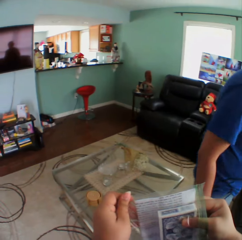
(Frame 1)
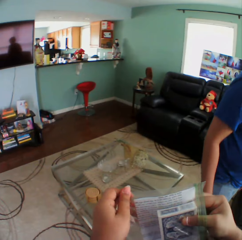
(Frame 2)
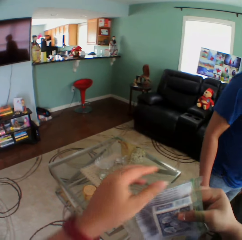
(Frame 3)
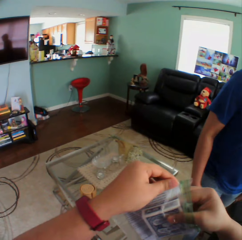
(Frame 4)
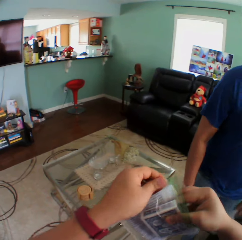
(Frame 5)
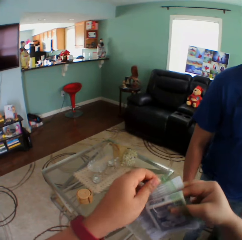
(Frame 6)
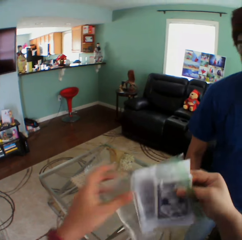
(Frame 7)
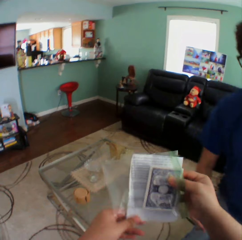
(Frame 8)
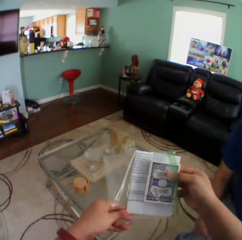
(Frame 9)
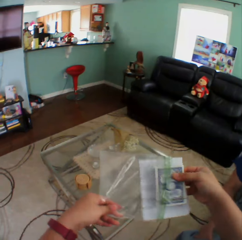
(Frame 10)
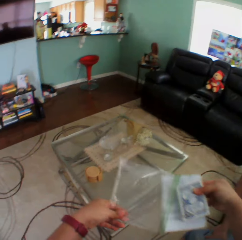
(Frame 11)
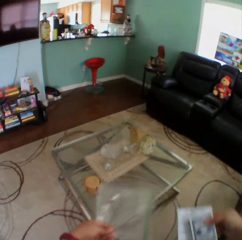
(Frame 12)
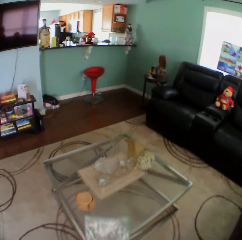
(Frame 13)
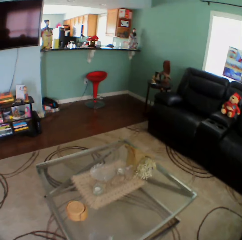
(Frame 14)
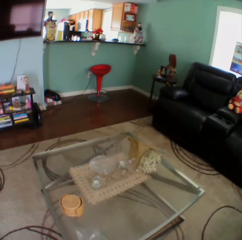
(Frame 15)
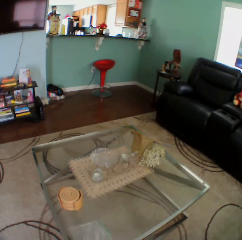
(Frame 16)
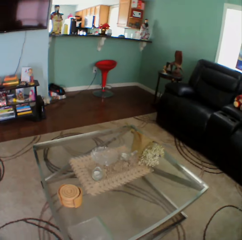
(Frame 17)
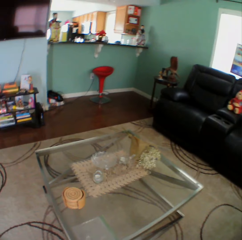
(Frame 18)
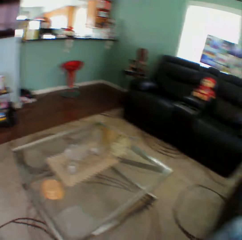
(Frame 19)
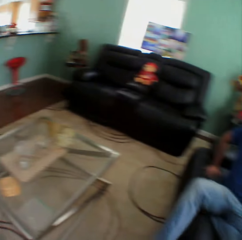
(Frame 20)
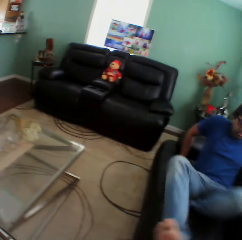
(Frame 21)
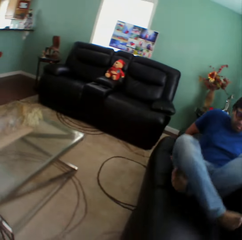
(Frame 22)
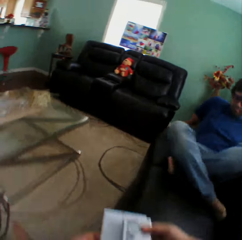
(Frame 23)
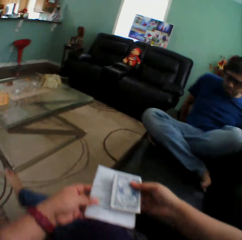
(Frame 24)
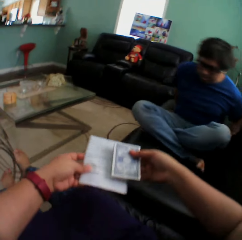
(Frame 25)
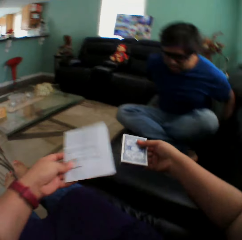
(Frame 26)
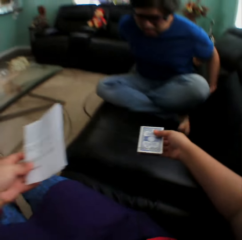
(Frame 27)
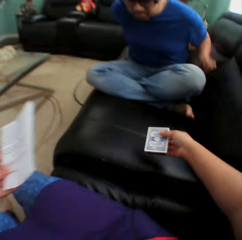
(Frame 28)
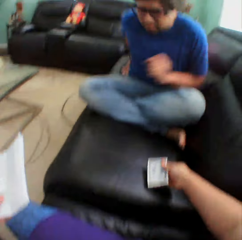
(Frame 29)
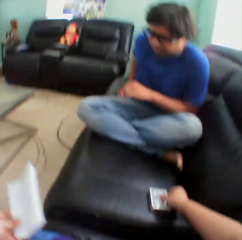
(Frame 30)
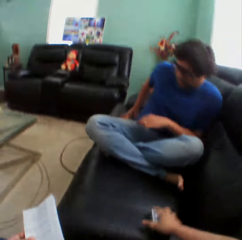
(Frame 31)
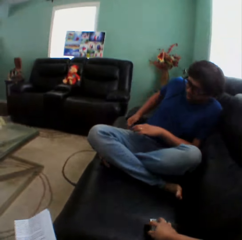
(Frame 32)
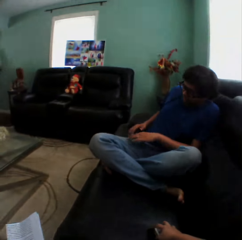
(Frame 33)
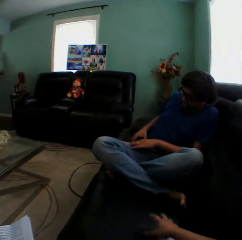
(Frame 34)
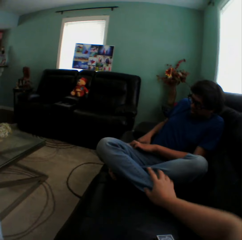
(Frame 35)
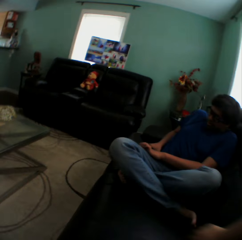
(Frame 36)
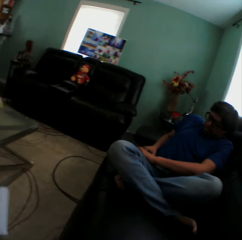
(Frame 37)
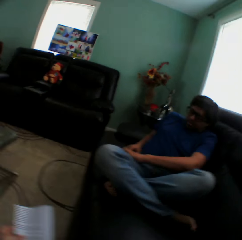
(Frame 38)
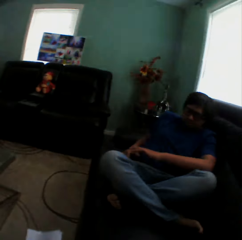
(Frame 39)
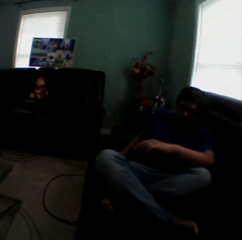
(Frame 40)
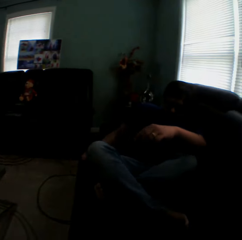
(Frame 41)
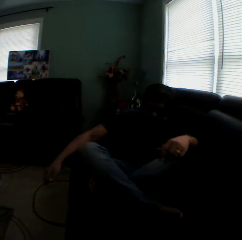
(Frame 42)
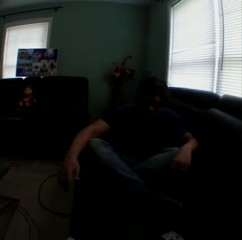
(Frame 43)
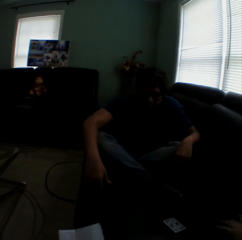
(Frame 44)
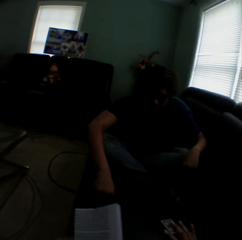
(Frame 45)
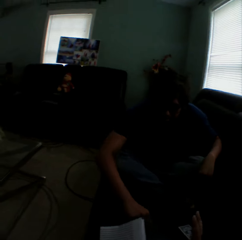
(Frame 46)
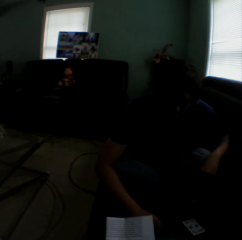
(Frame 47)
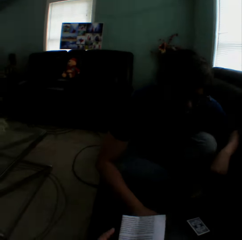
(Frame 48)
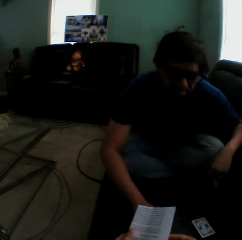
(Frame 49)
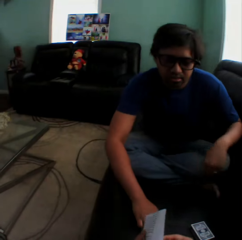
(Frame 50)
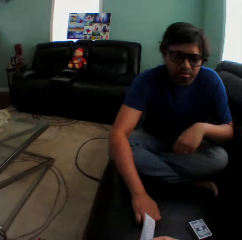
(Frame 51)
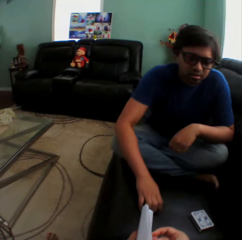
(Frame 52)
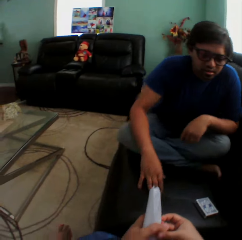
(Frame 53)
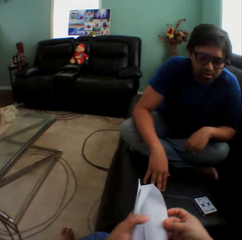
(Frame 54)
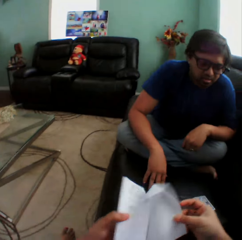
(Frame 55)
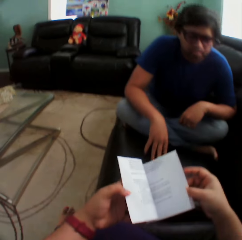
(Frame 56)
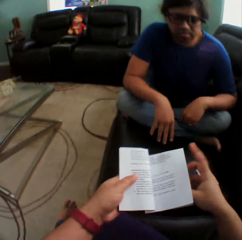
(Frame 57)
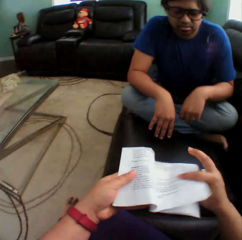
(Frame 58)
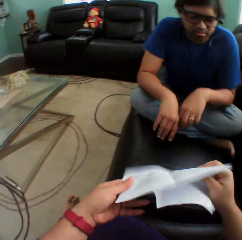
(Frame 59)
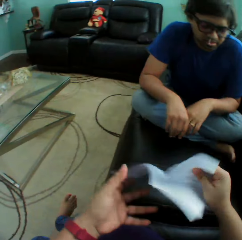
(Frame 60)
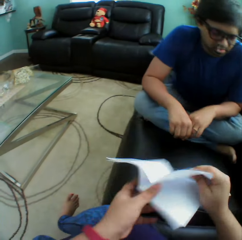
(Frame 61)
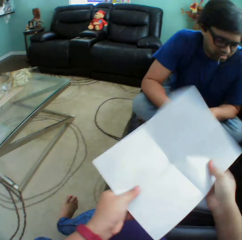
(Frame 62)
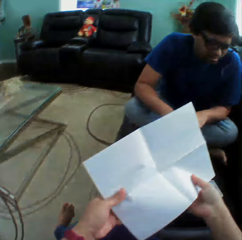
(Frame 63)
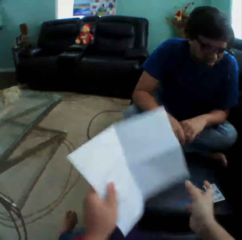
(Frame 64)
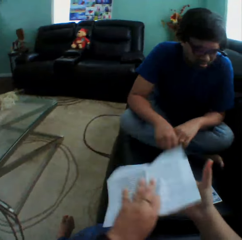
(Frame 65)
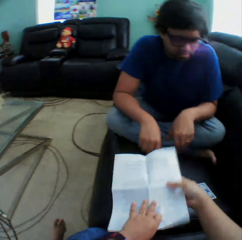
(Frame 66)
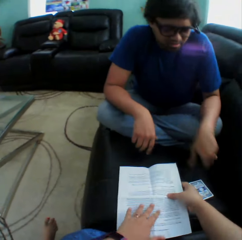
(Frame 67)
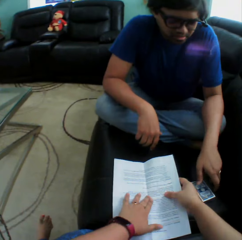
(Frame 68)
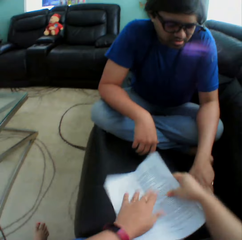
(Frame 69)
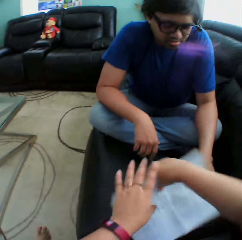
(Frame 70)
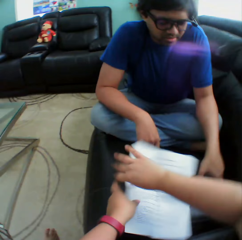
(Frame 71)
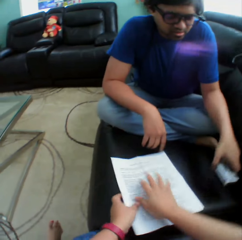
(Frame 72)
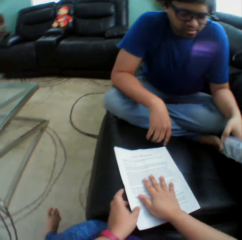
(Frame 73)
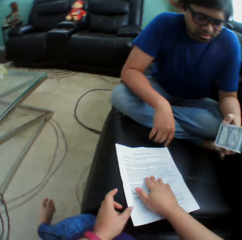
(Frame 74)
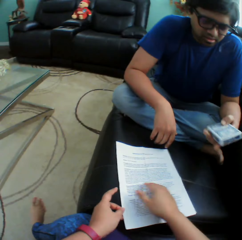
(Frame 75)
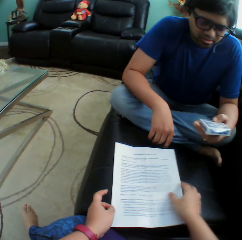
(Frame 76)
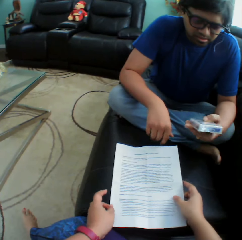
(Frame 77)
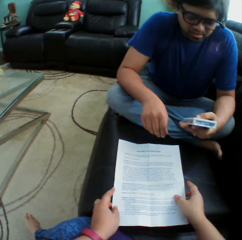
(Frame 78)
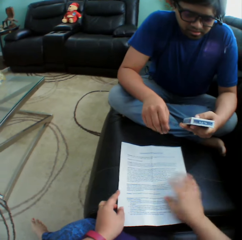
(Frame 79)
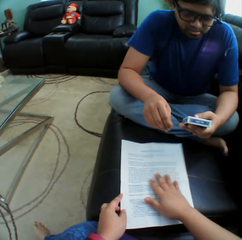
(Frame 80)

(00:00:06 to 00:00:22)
A man sits on a couch. The camera wearer holds a paper. They put a nylon on a table. They turn to the side. The man folds the legs. He puts a box of cards on the couch. The camera wearer puts the playing card on the couch. They sit on the couch. The man leans on the couch. The camera wearer holds the paper. They unfold the paper. The man picks up the box of cards on the couch. He holds playing cards on the couch. The camera wearer turns the paper.

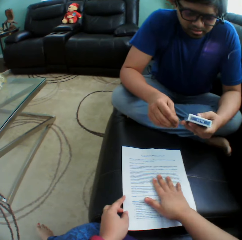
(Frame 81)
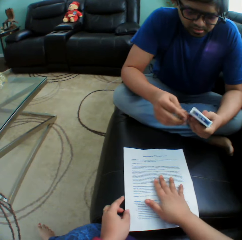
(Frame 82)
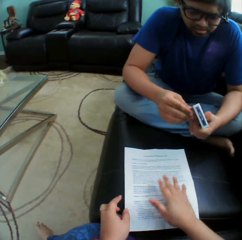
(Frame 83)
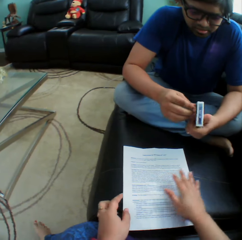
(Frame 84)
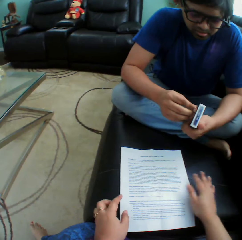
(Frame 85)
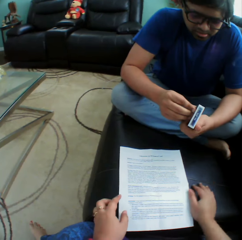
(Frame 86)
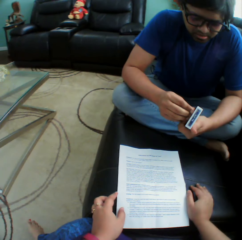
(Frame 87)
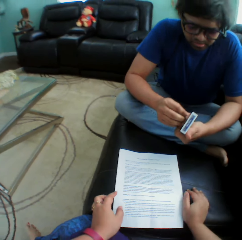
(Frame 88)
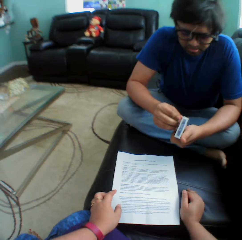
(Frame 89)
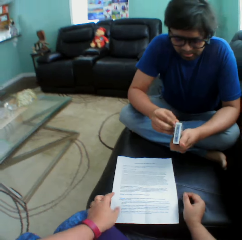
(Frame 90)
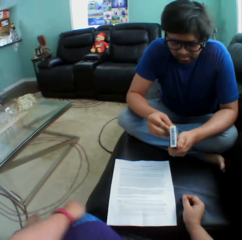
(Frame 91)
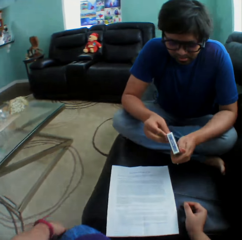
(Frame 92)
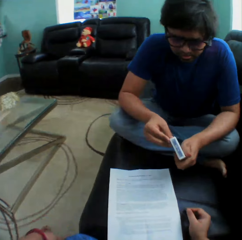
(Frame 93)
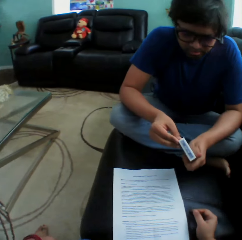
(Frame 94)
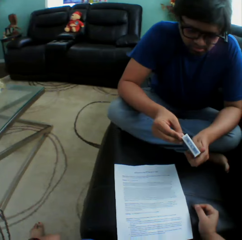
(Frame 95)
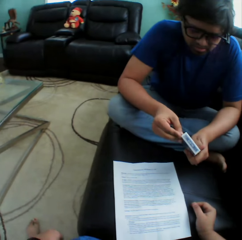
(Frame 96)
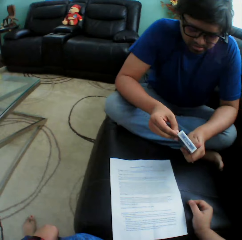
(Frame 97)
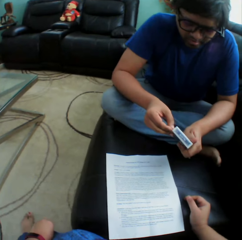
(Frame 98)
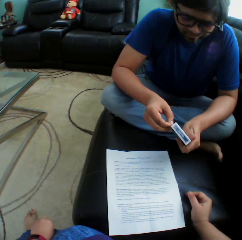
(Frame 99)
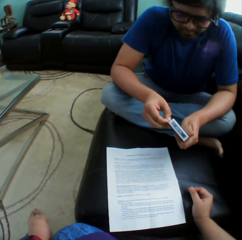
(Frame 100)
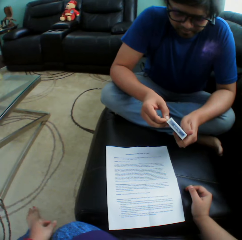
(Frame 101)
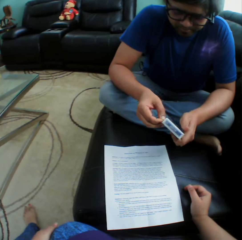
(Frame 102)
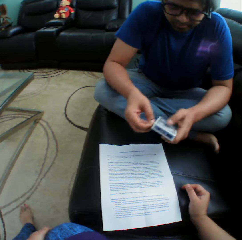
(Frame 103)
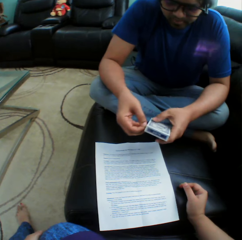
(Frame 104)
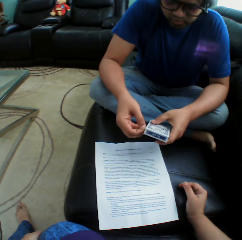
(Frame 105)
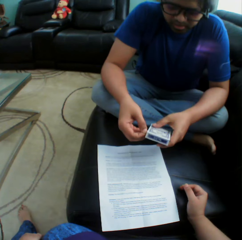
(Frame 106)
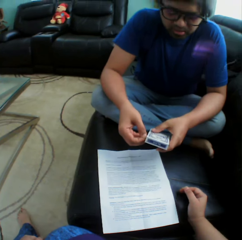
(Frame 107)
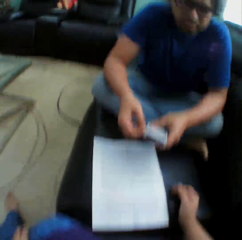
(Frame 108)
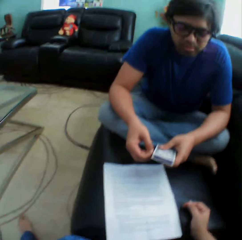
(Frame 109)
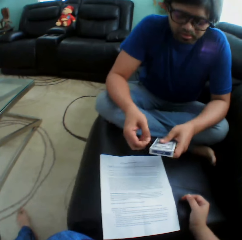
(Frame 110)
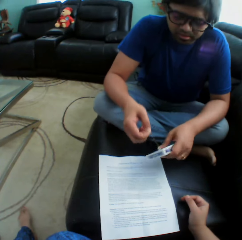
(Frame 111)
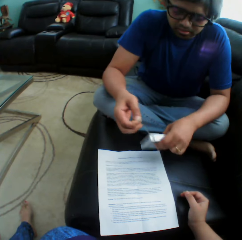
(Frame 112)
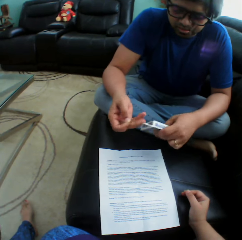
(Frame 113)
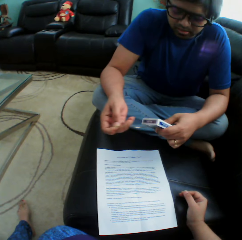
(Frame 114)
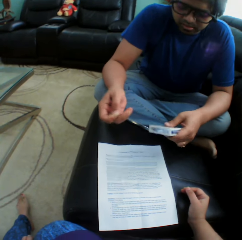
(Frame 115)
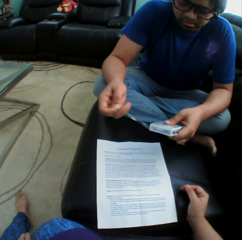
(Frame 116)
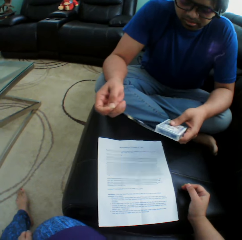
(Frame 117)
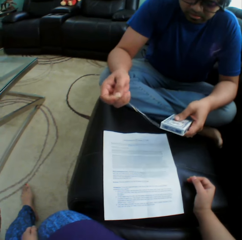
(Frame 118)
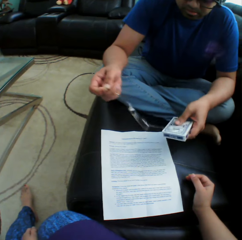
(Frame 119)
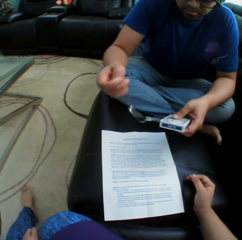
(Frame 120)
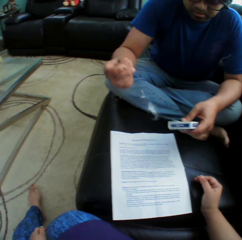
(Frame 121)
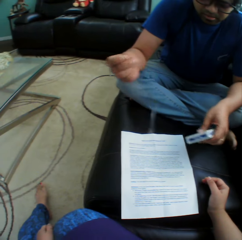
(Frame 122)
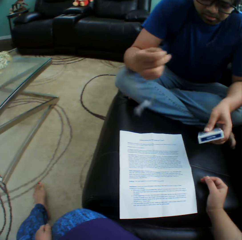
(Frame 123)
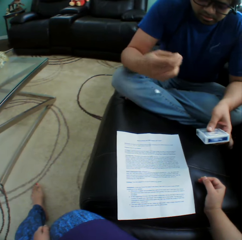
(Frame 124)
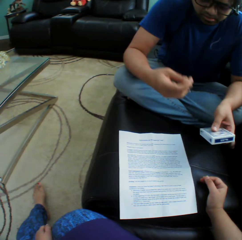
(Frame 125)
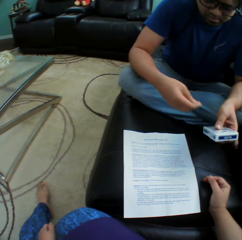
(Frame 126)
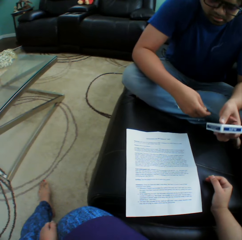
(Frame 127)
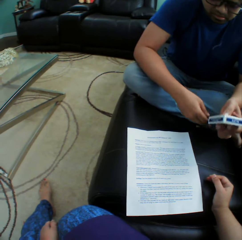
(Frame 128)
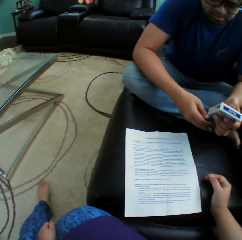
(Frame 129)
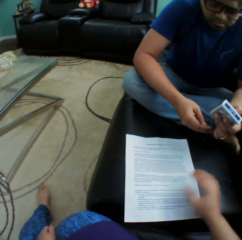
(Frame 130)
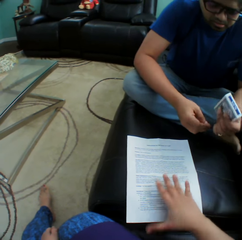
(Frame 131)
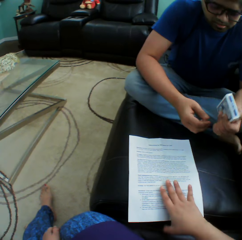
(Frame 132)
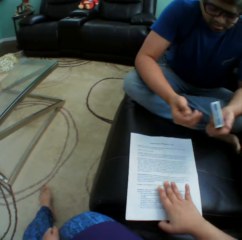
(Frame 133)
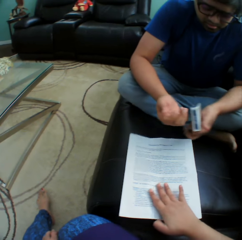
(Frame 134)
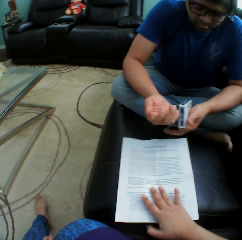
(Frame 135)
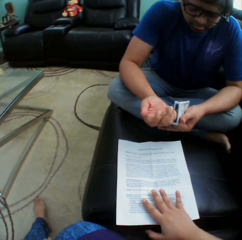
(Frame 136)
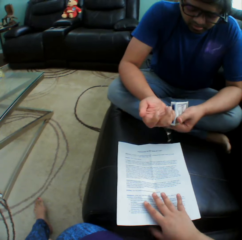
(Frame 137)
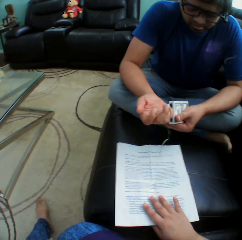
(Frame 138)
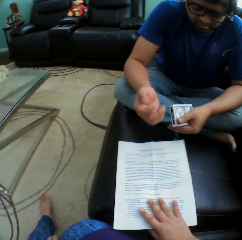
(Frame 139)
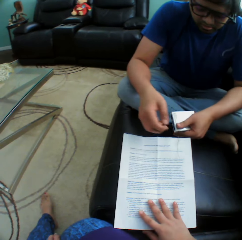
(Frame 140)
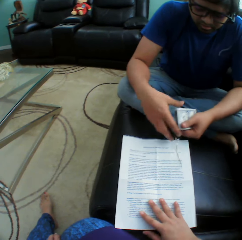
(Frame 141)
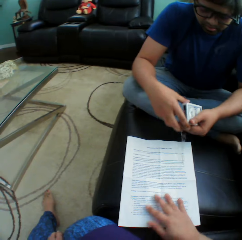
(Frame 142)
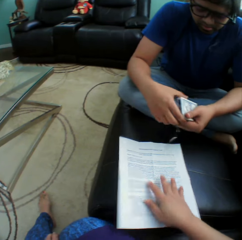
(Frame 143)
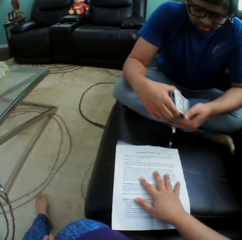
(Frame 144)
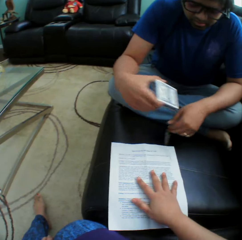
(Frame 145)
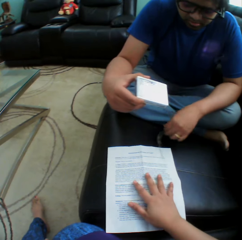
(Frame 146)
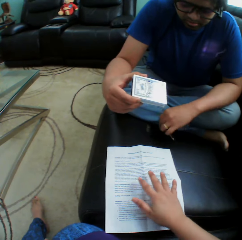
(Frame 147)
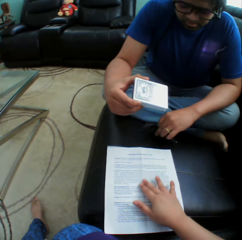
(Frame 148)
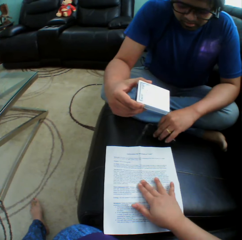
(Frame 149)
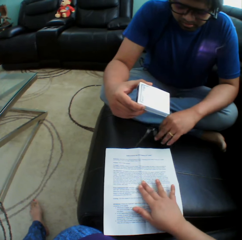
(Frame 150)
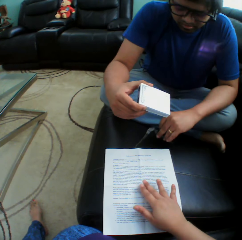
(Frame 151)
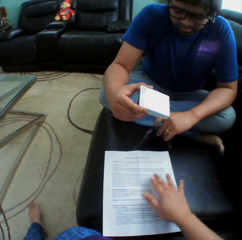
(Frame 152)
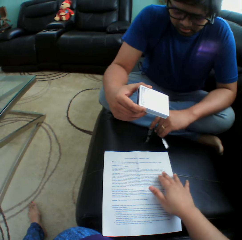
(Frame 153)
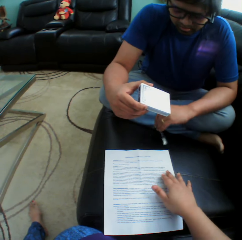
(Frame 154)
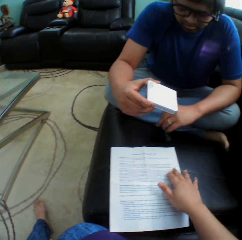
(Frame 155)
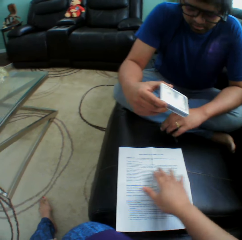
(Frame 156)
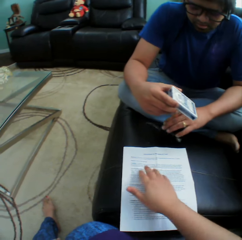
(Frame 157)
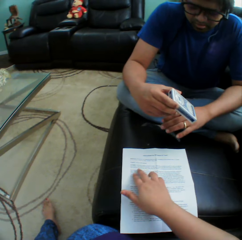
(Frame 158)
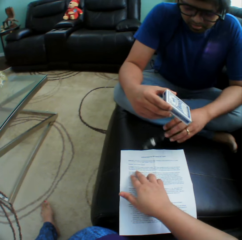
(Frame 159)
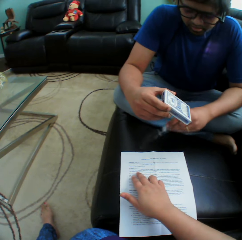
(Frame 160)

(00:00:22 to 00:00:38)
The camera wearer puts a paper on the couch. They turn to the side. A man unwraps a box of cards. He holds the playing card pack. The camera wearer turns to the side. The man opens a sellotape on the playing card pack. The camera wearer touches the paper using the right hand. They hold the paper on the couch. They read on the paper. The man puts the sellotape on the couch.
